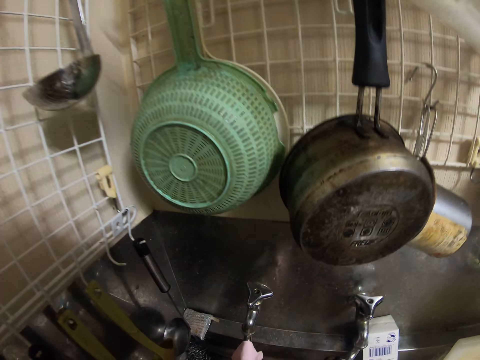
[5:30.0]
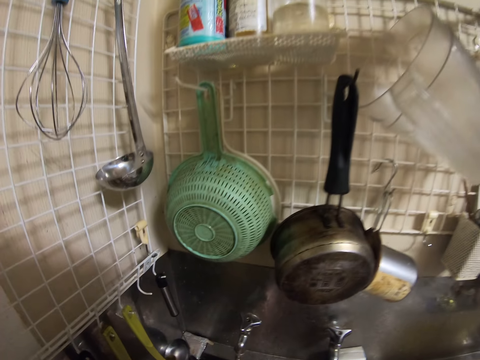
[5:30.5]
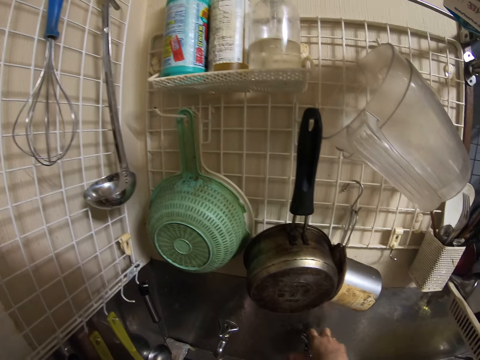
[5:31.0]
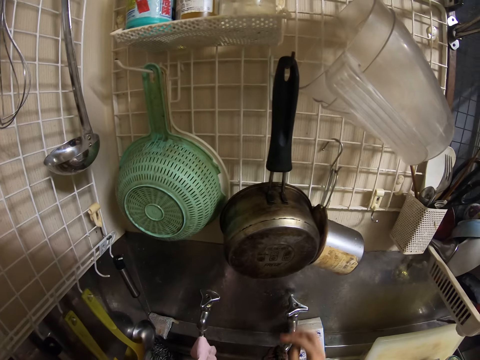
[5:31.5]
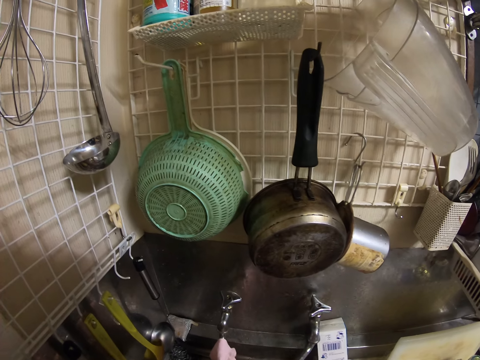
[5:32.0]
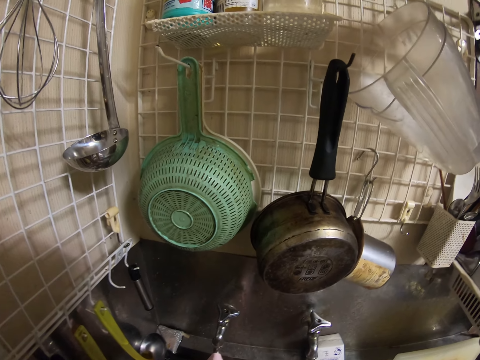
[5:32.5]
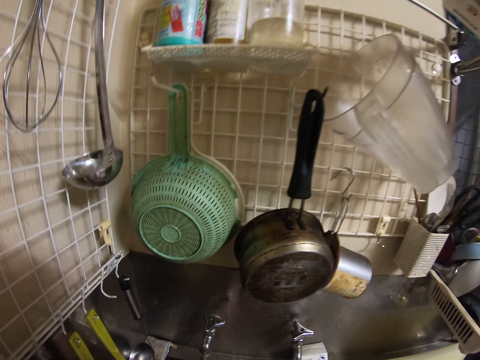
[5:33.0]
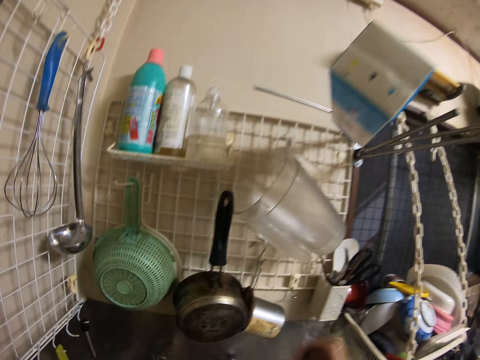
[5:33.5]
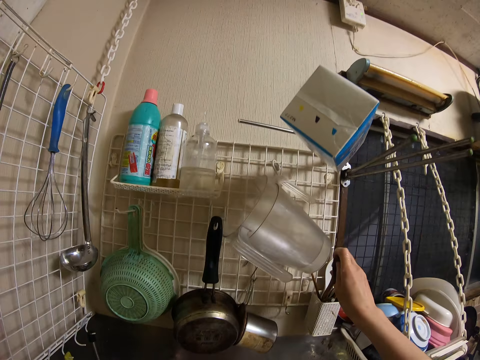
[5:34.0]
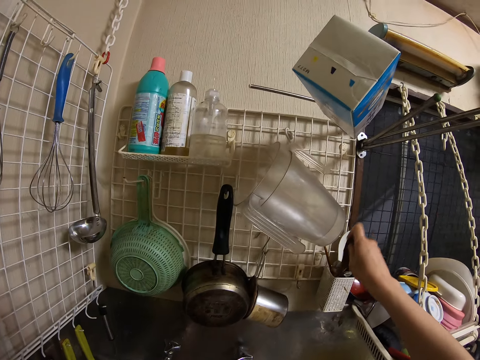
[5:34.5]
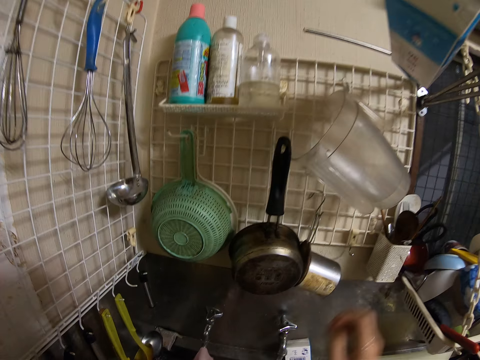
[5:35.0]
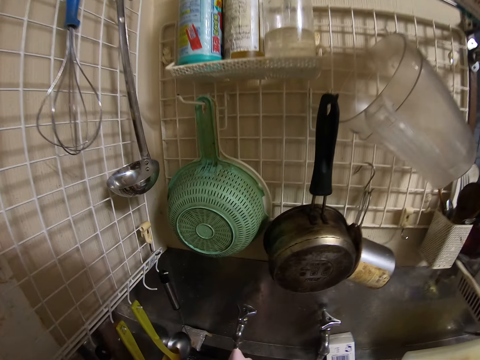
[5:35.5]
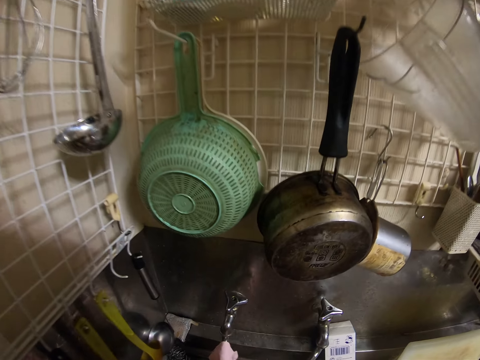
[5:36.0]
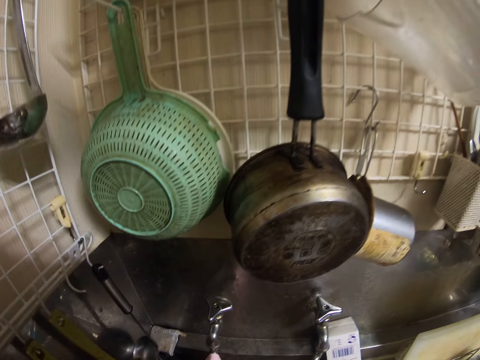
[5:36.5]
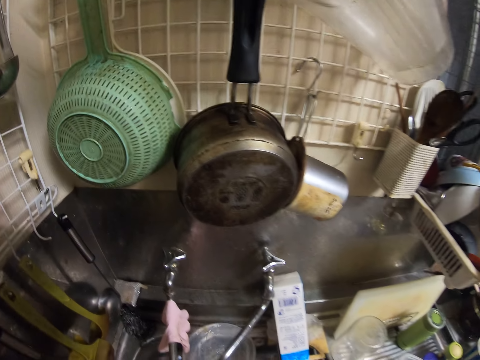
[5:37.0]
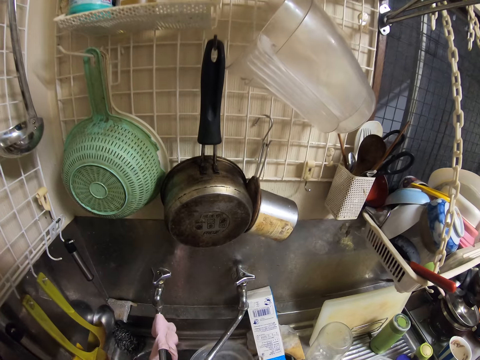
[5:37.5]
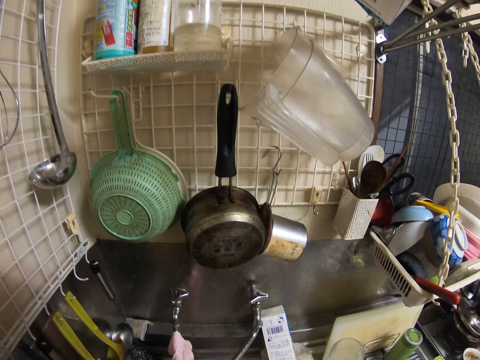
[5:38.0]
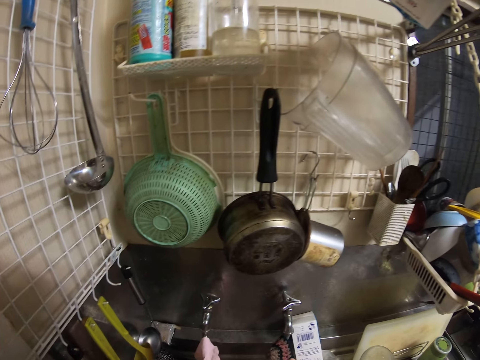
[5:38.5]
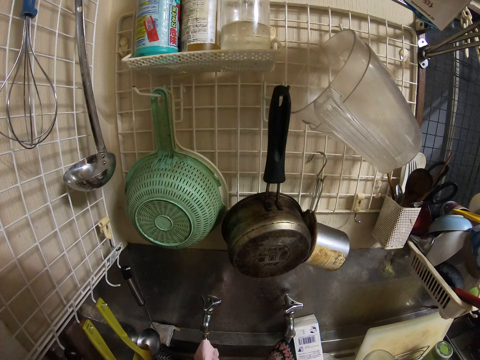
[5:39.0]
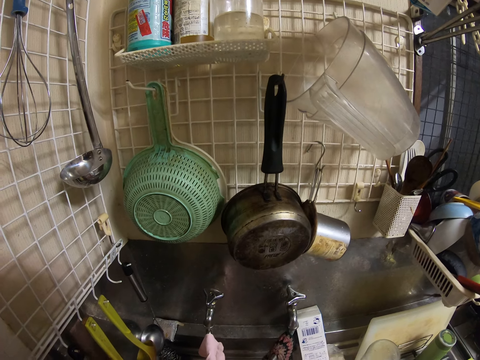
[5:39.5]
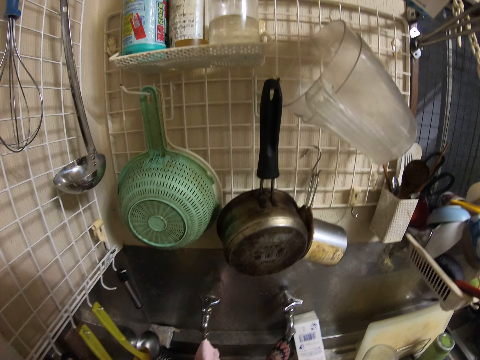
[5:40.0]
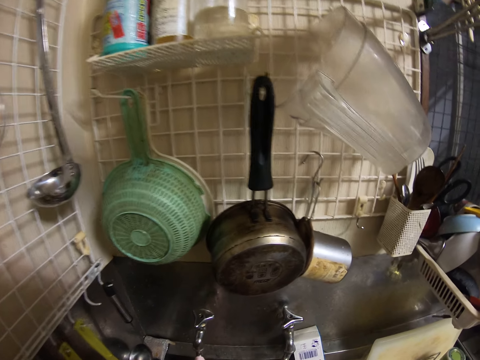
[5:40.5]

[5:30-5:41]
The camera wearer washes a spoon. They open the tap and wash the spoon. They drop the spoon in a rack. They wash a plate or cutleries.

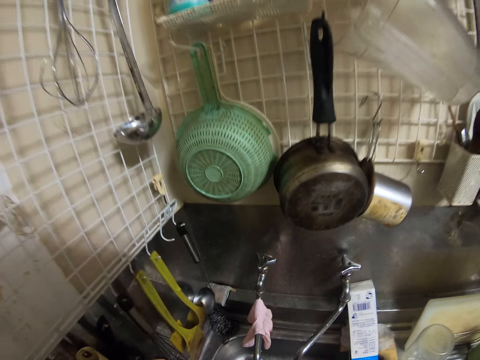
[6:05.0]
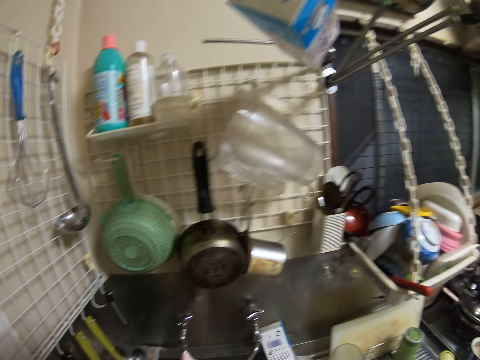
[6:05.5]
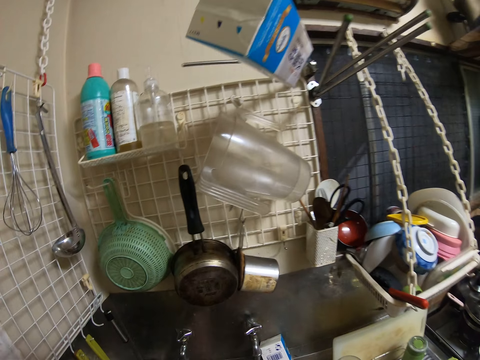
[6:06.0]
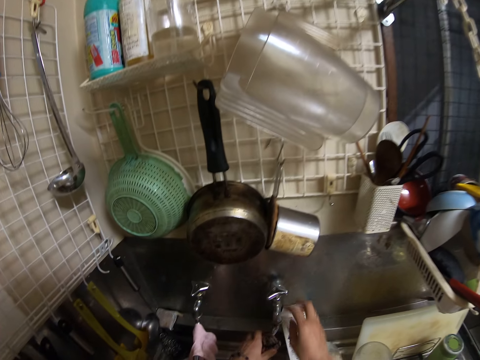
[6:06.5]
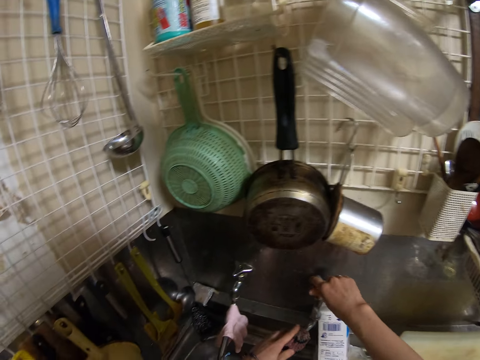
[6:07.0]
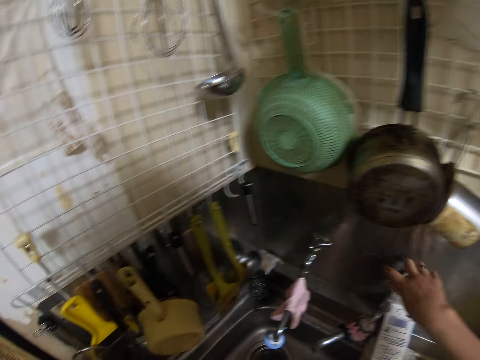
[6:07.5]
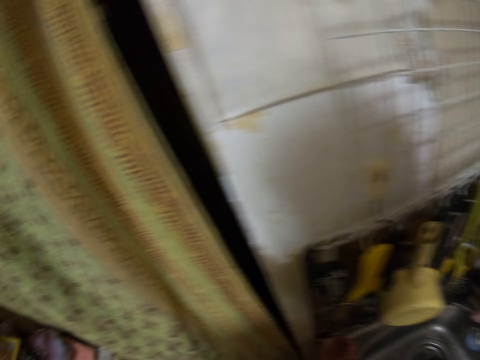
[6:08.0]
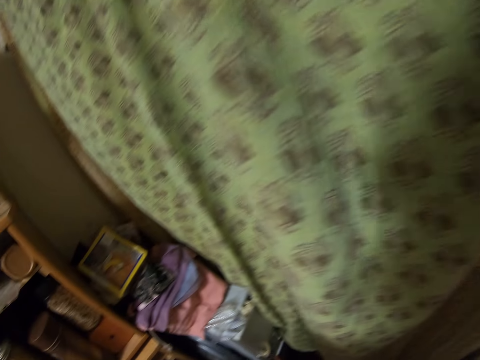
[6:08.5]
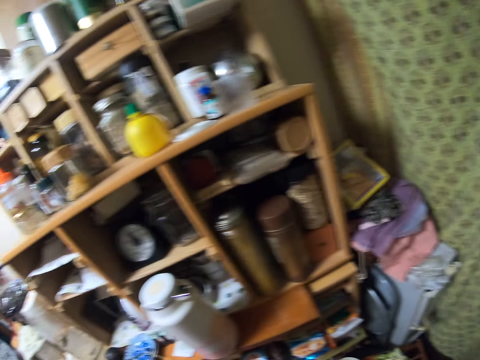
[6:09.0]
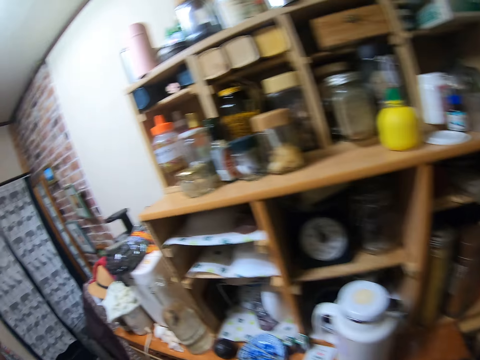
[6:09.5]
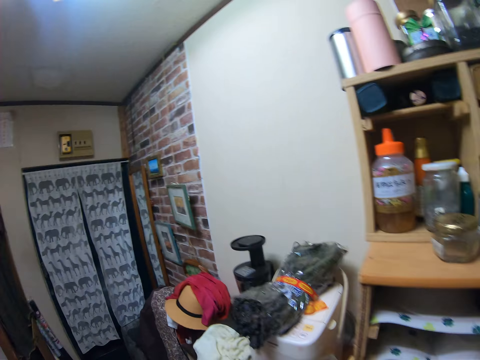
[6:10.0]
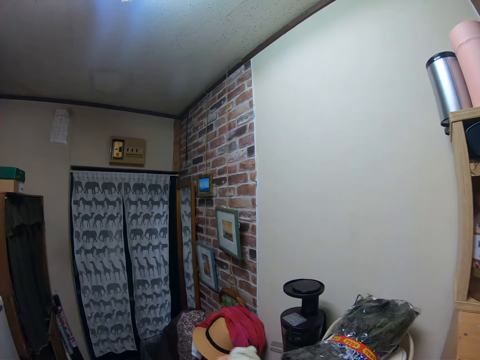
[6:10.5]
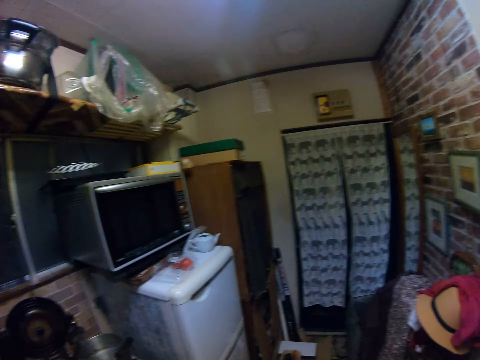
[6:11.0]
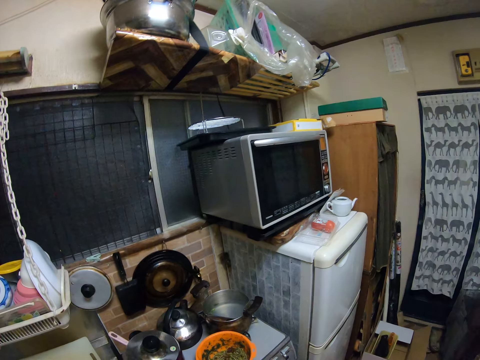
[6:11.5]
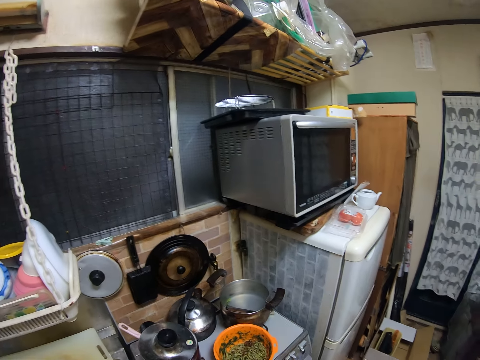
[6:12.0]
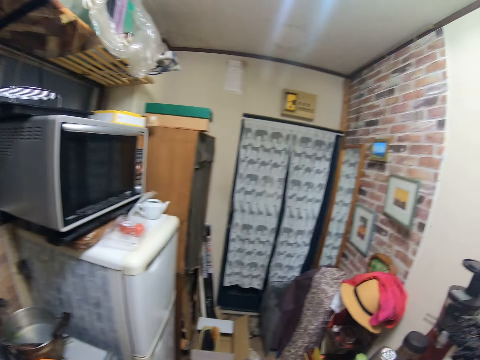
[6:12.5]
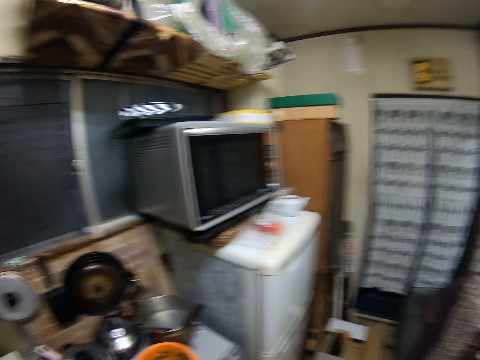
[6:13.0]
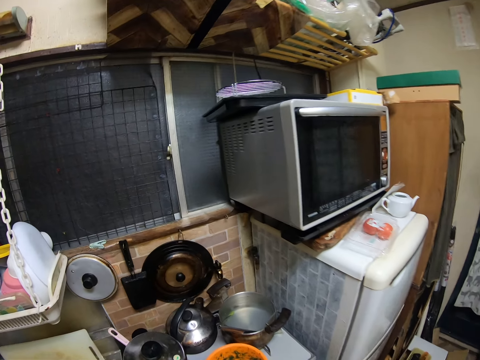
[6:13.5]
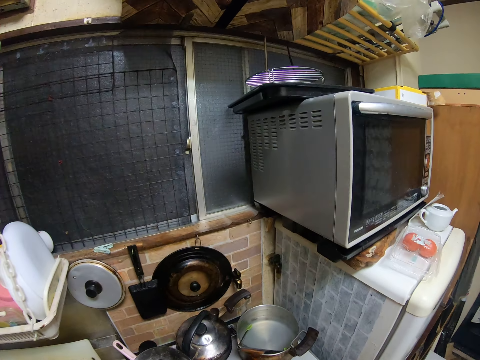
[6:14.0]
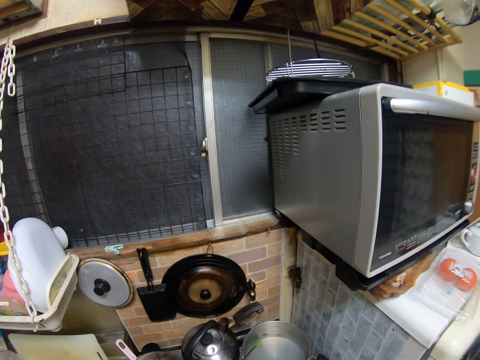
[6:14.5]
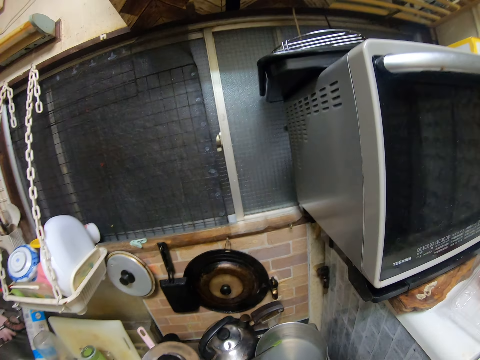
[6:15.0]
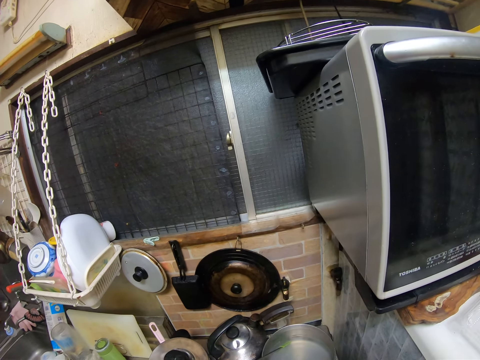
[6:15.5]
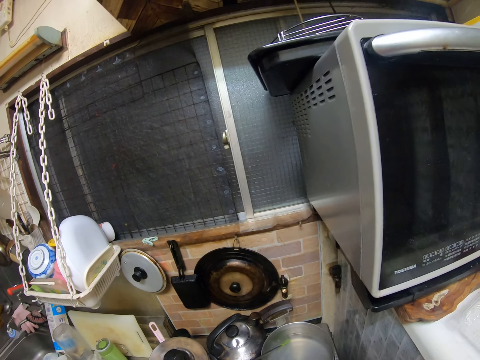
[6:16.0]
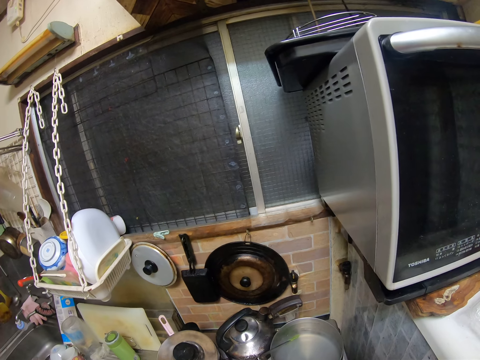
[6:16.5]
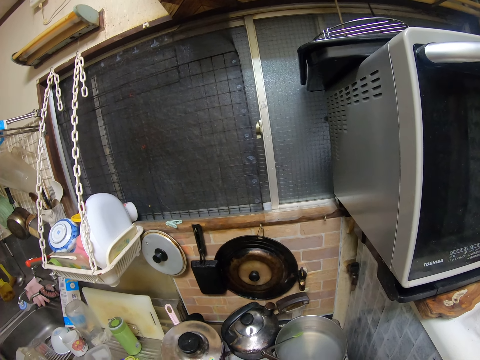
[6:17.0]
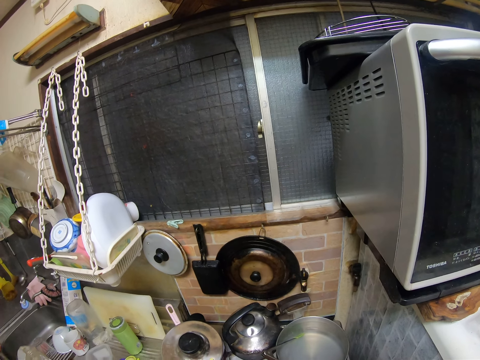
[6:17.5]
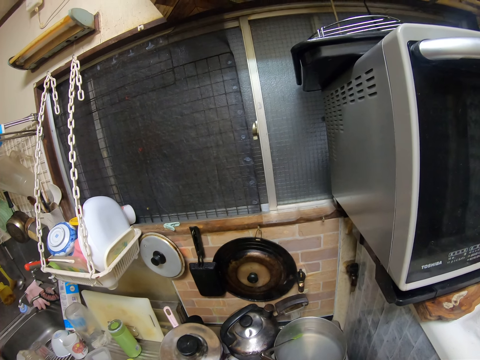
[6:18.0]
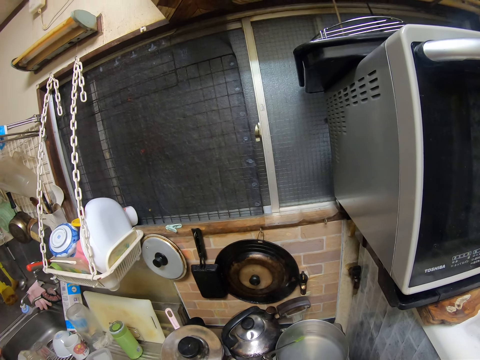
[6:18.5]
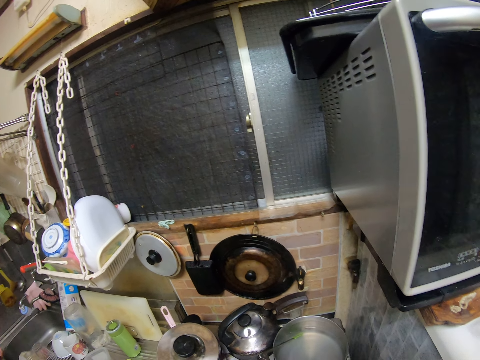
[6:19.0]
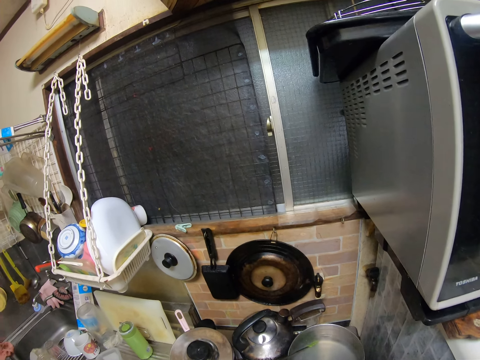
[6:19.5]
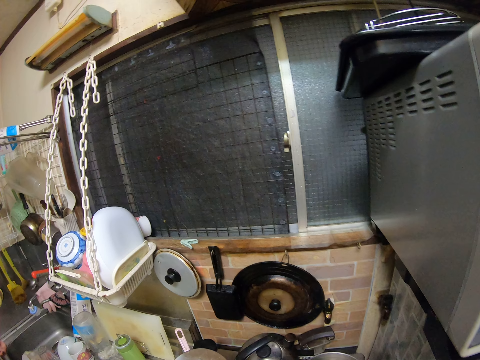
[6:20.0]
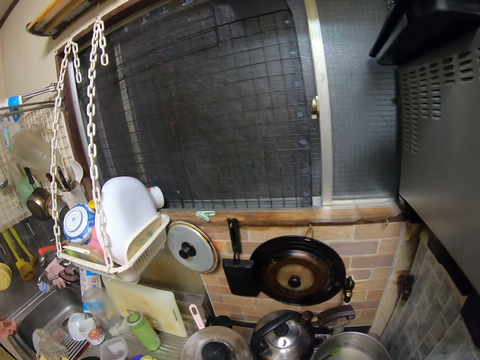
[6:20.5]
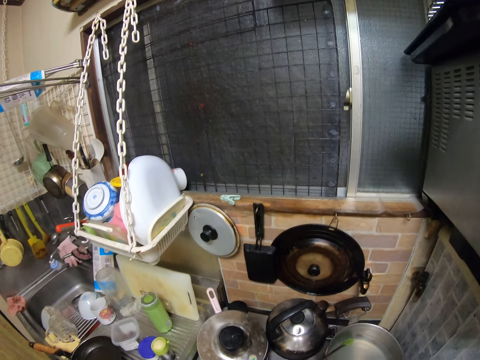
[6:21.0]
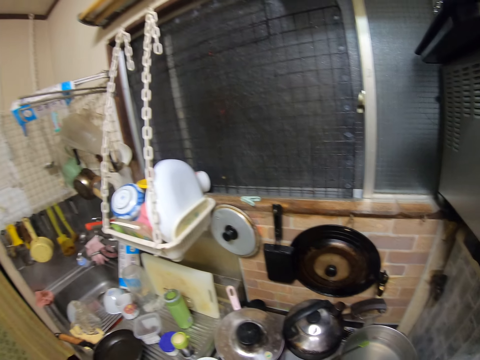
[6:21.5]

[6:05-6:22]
The camera wearer closes the tap. They move. They pick a white napkin. They mix pasta in a bowl.
